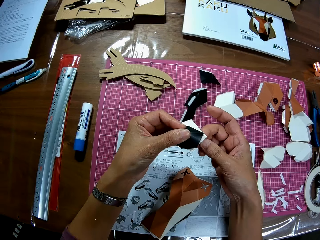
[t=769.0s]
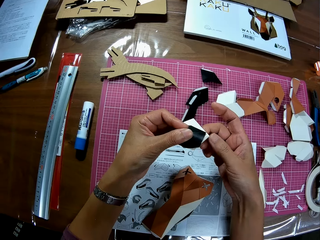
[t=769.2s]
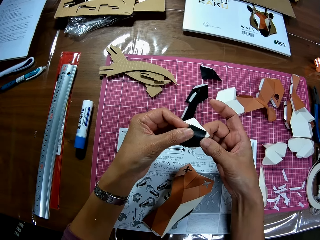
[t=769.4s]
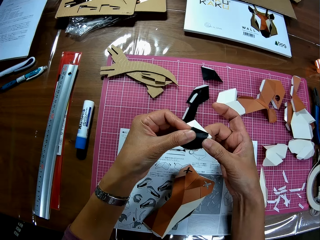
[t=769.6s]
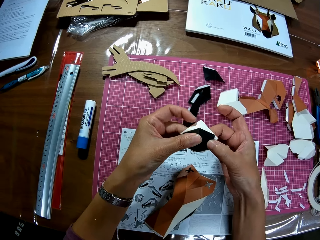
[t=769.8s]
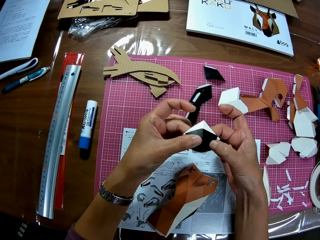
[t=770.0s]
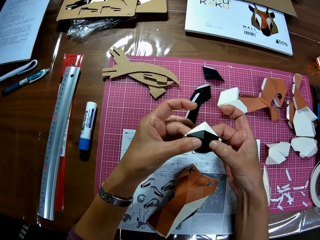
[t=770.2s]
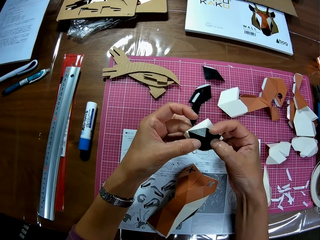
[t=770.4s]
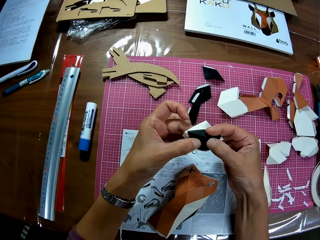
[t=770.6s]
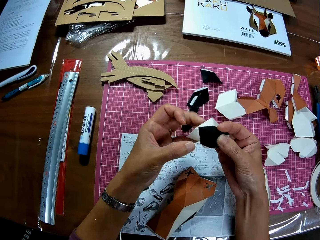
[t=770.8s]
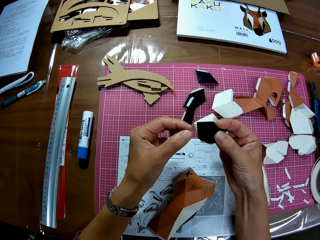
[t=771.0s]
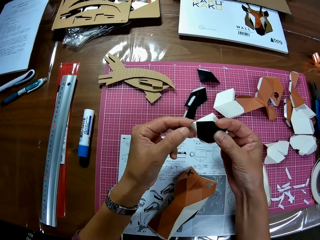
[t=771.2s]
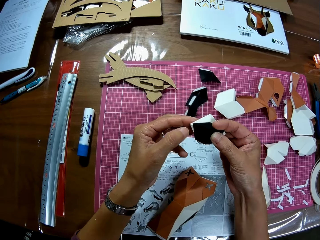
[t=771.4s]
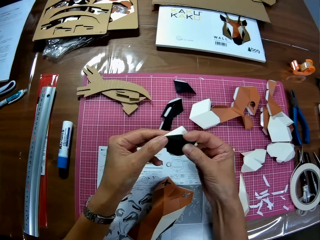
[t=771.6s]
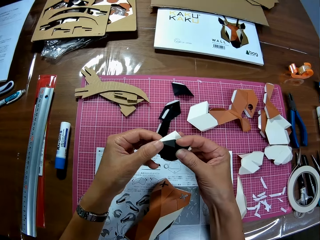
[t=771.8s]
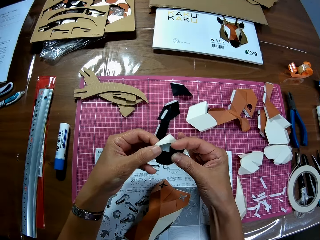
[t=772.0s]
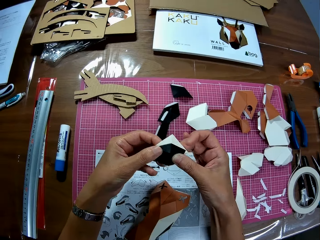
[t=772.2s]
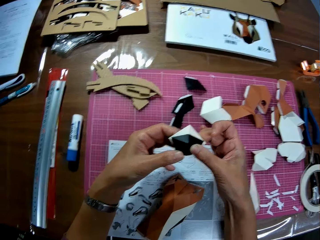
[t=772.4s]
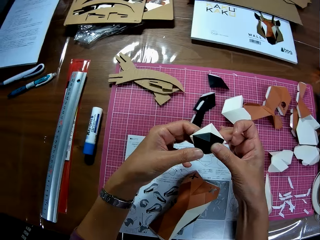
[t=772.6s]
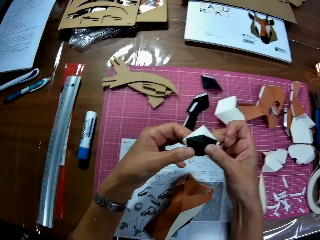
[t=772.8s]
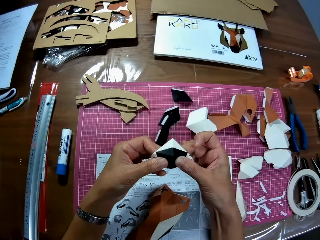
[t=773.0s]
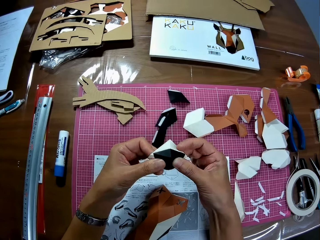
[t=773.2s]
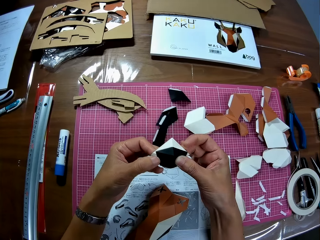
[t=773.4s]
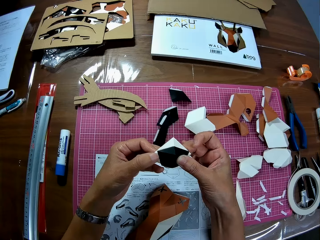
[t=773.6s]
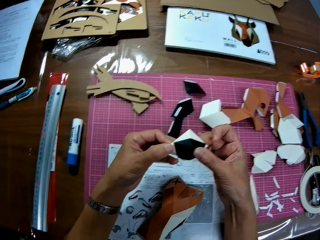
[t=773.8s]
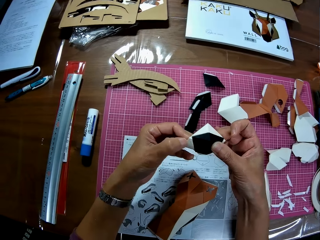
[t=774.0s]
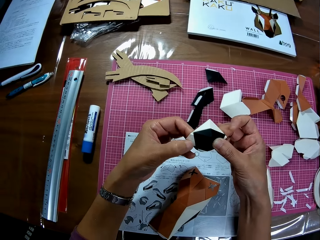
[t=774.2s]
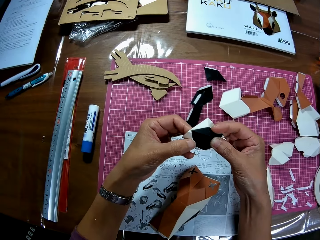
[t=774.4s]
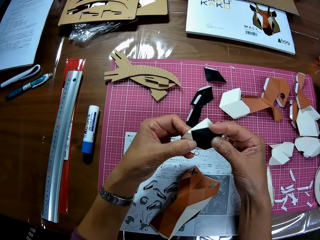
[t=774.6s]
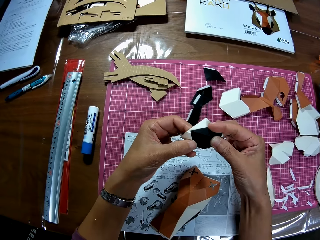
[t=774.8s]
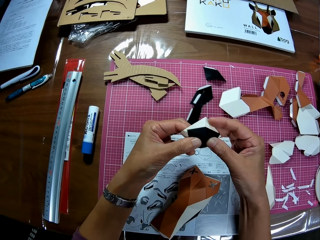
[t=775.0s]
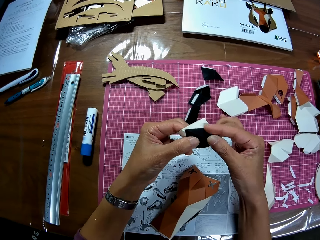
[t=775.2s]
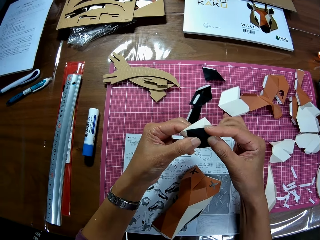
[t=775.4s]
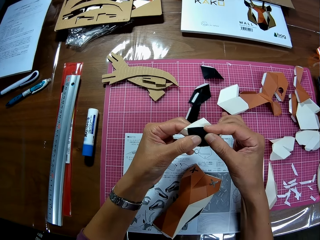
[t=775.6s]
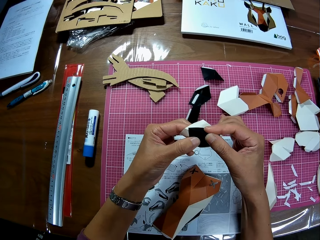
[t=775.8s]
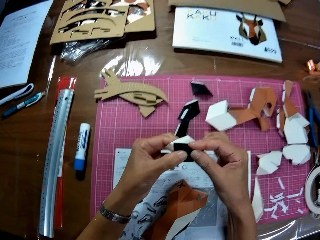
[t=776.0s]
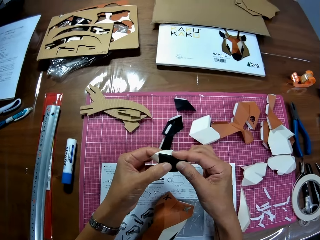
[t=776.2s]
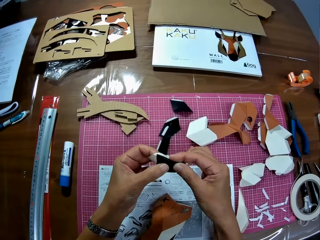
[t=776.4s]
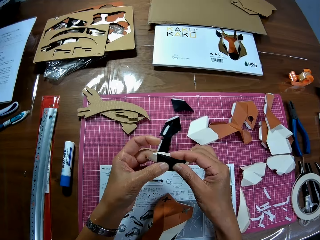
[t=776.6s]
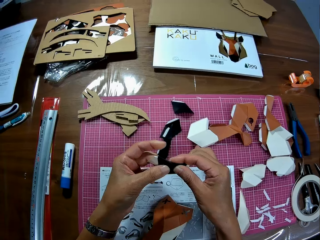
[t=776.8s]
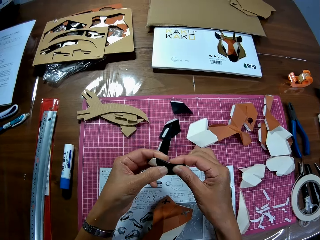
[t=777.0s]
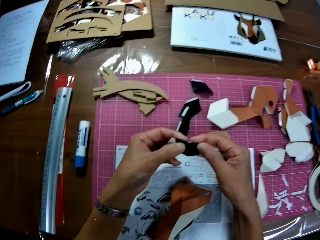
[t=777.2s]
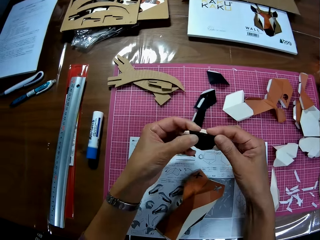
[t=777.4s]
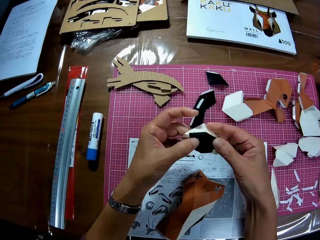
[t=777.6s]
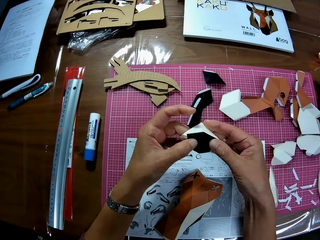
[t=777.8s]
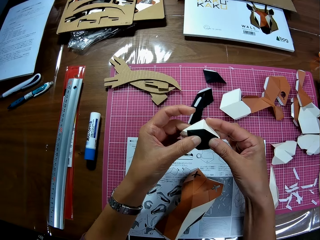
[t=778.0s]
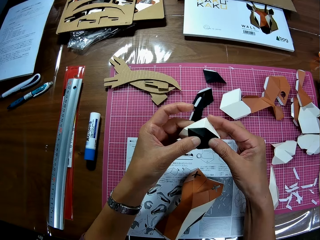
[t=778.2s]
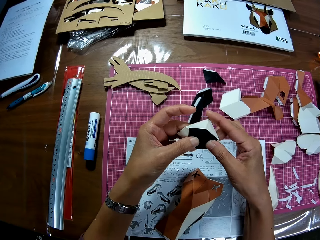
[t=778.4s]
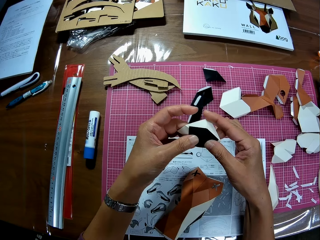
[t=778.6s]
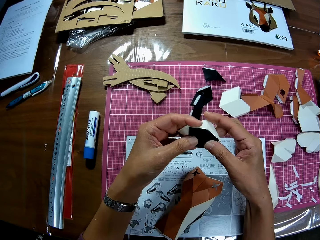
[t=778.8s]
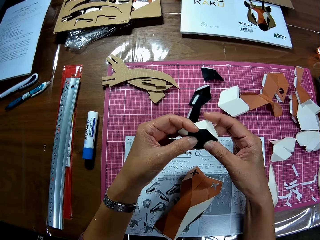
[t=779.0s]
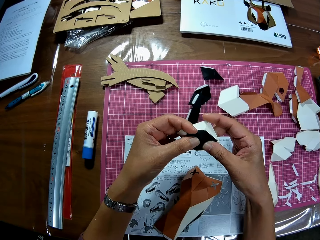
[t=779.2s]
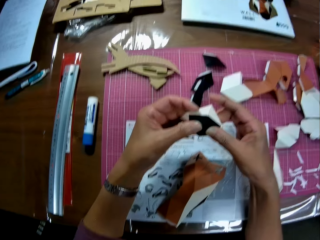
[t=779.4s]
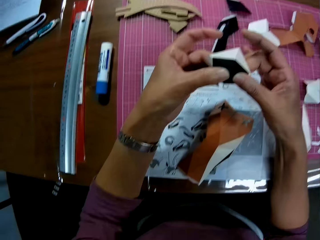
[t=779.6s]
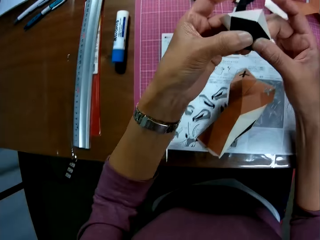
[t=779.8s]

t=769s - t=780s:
The camera wearer presses paper crafts. They press the paper crafts again. They fold the paper craft.

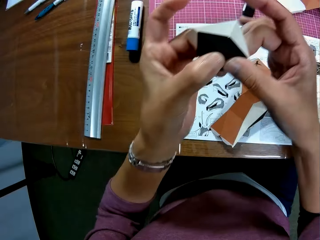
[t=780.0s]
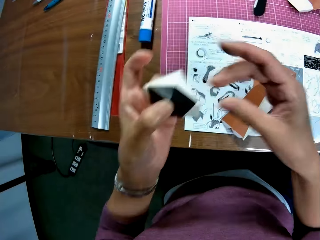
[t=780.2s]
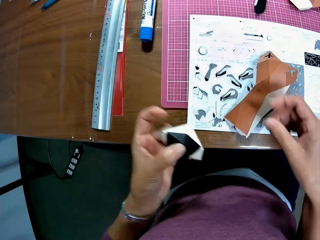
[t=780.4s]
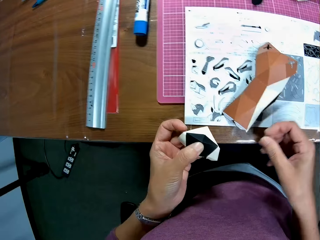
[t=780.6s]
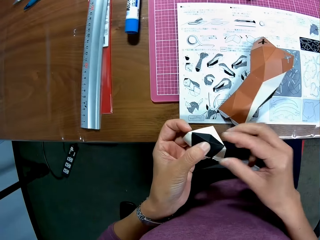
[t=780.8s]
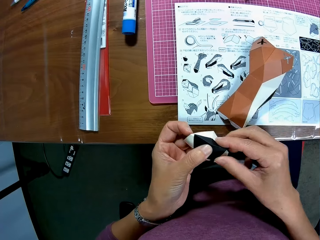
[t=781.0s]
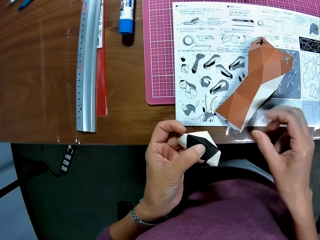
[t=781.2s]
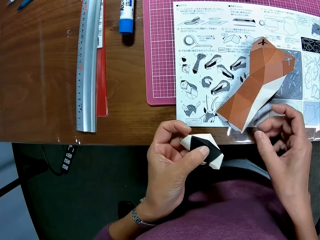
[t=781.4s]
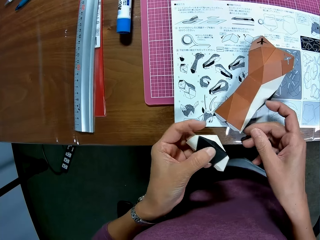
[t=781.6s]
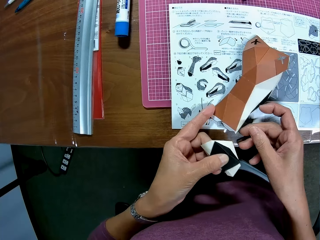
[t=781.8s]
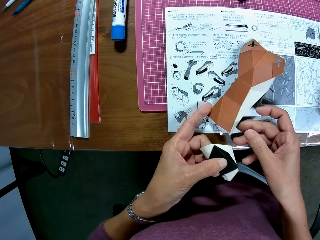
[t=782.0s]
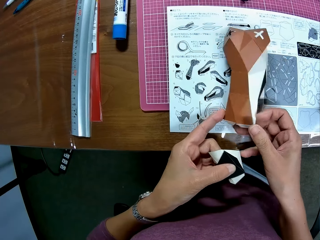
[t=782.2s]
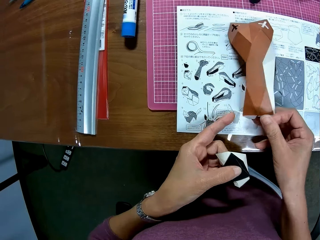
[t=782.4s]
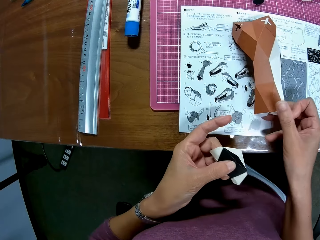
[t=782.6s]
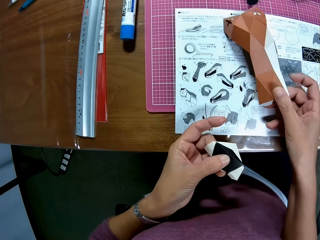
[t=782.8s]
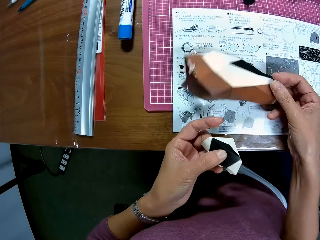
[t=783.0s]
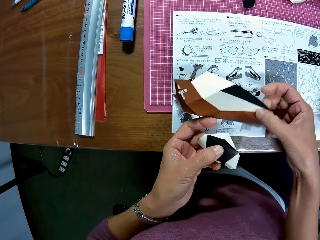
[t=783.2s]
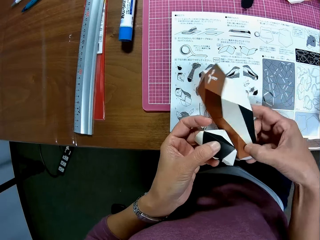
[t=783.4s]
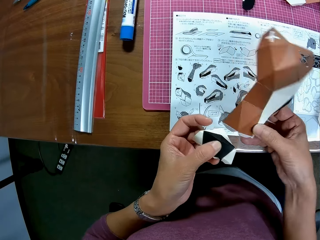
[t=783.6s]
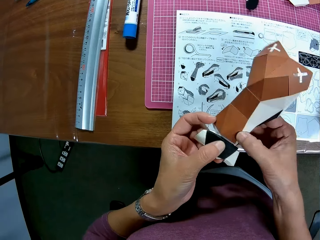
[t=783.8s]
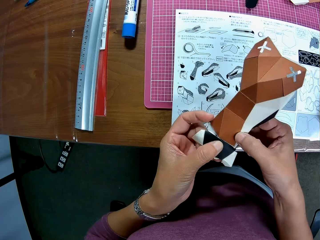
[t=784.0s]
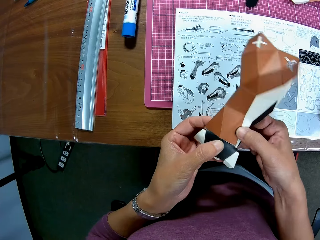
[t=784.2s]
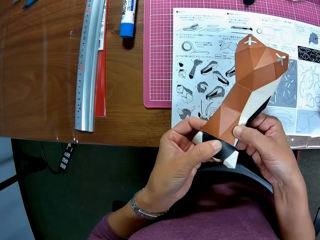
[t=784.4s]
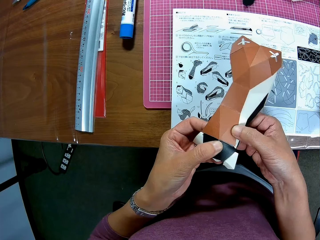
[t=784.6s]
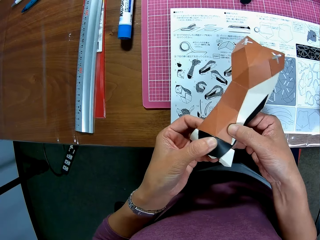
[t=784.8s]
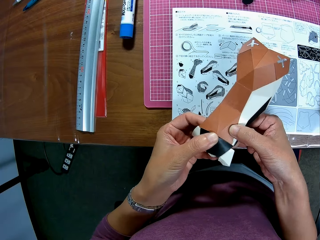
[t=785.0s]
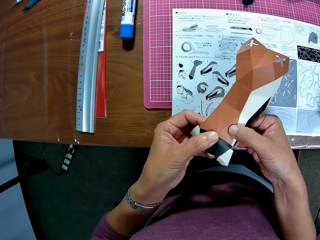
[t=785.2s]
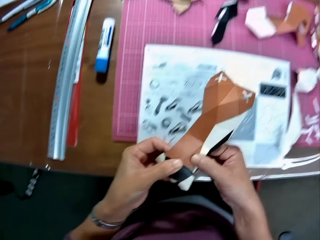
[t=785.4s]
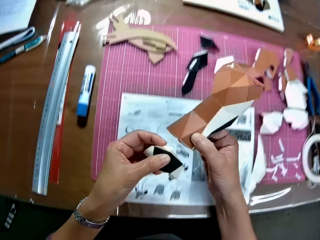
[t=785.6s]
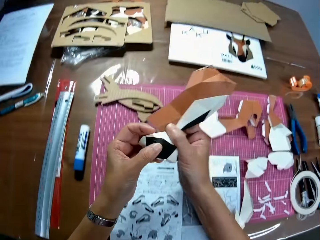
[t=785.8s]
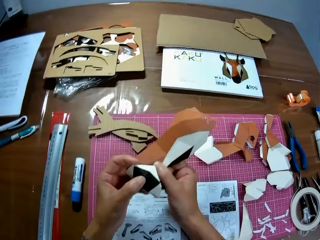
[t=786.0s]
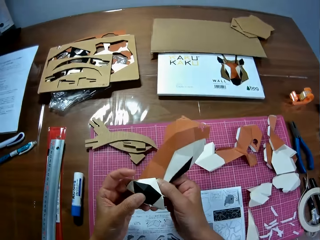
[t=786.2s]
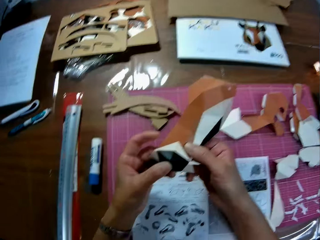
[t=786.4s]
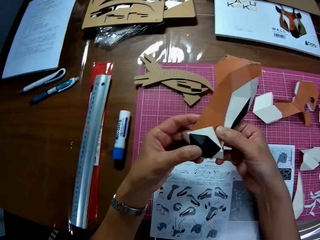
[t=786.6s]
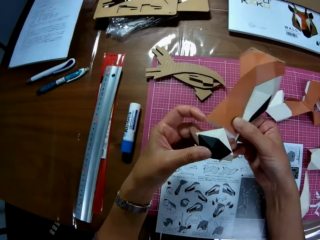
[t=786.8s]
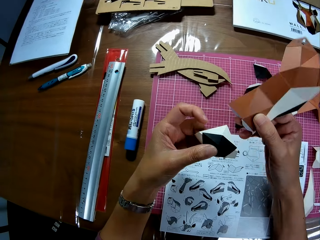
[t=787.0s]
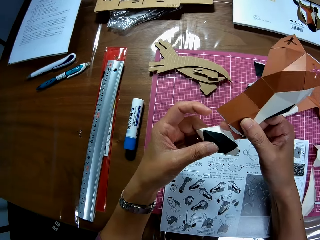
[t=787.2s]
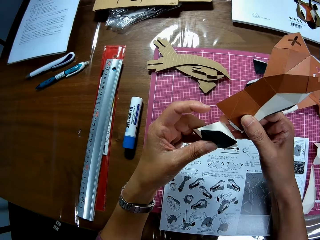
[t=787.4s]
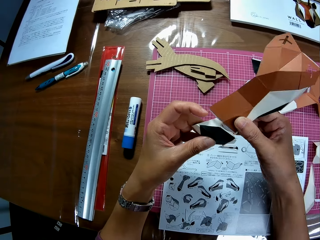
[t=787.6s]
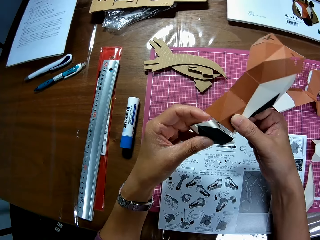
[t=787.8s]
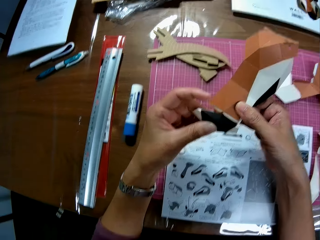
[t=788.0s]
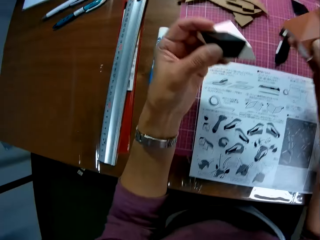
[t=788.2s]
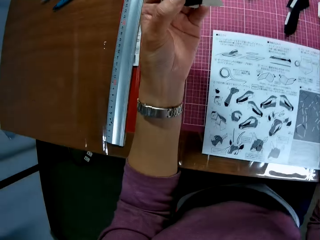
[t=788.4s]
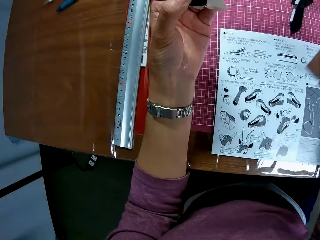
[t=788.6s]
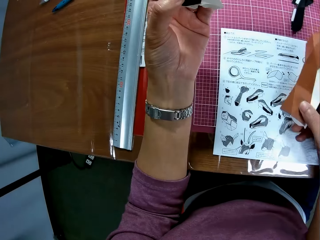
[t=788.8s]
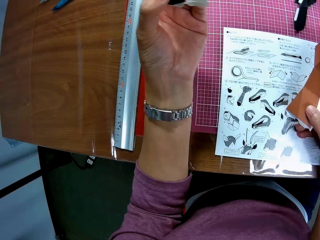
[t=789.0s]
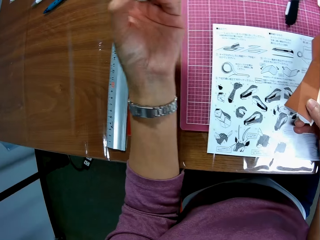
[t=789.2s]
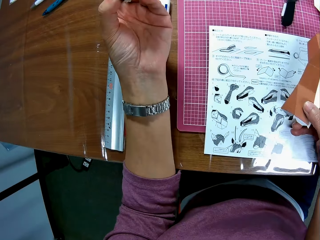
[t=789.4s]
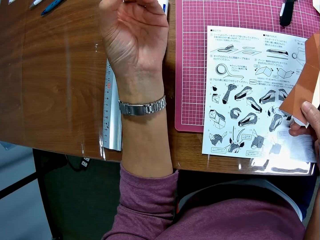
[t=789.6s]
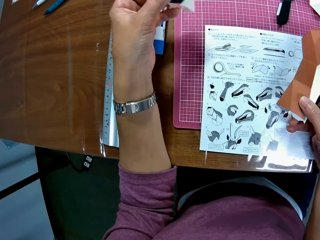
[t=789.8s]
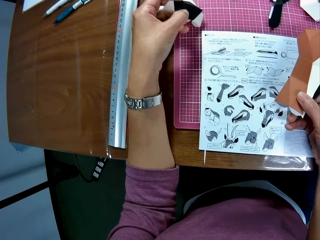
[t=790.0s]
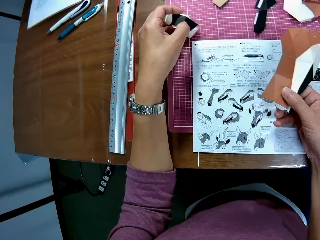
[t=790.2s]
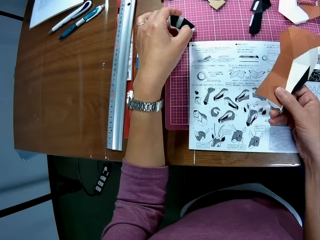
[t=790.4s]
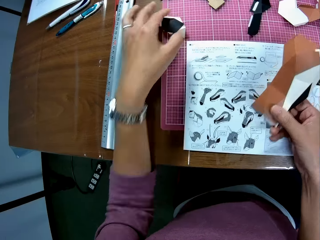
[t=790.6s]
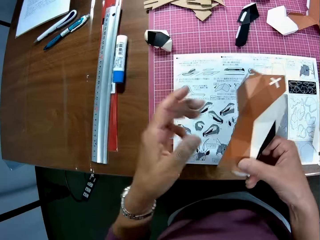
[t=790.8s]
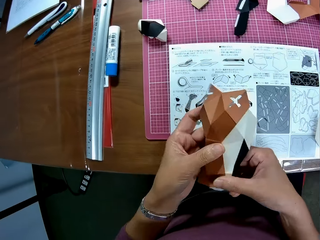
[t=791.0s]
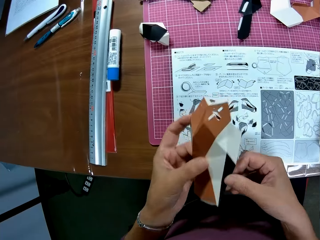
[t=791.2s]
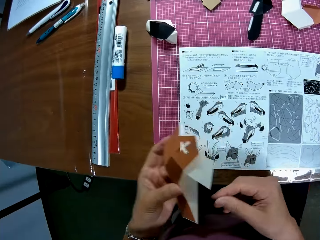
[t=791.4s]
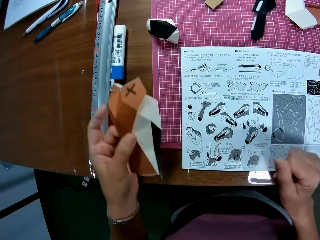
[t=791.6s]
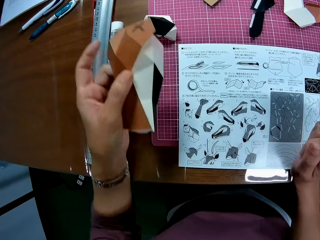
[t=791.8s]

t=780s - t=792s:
The camera wearer picks up joint paper crafts from the table. He places the crafts together. He arranges the paper crafts in his hand. He joints the paper crafts. He touches the paper on the table. He drops the joint paper craft in his left hand on the table.
